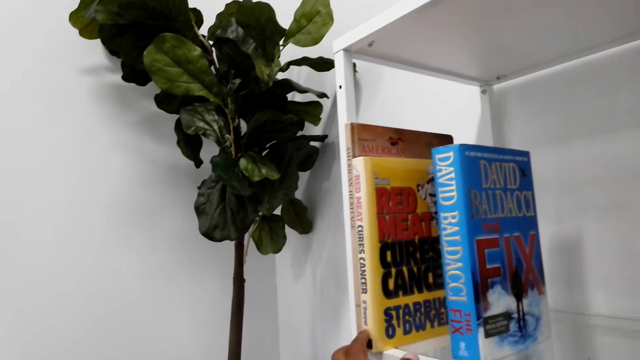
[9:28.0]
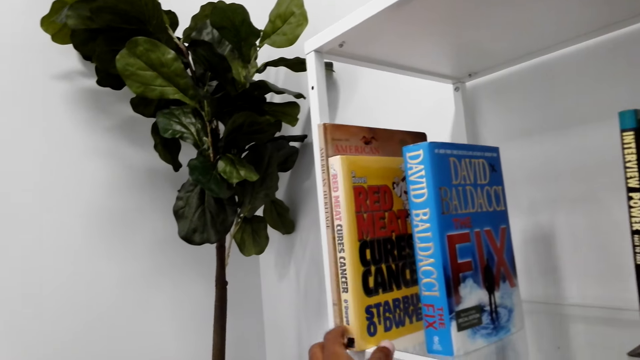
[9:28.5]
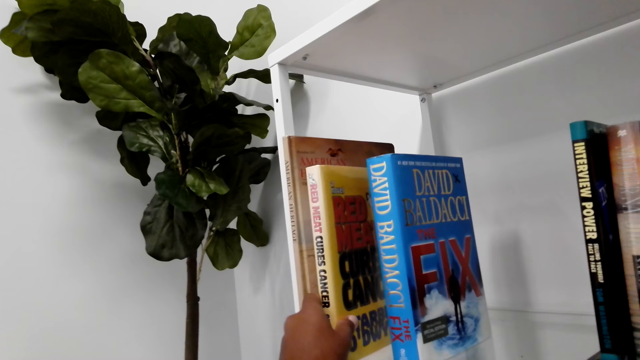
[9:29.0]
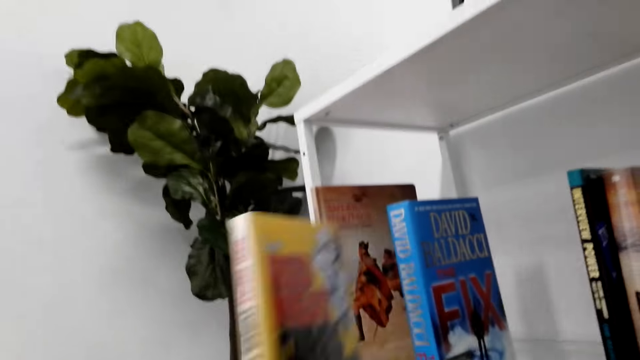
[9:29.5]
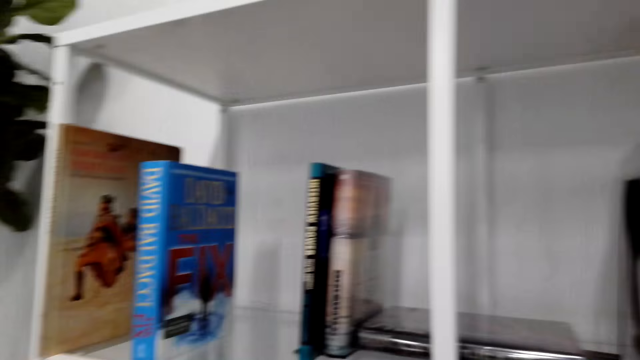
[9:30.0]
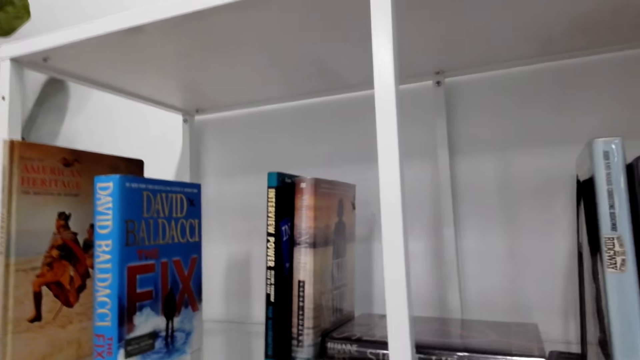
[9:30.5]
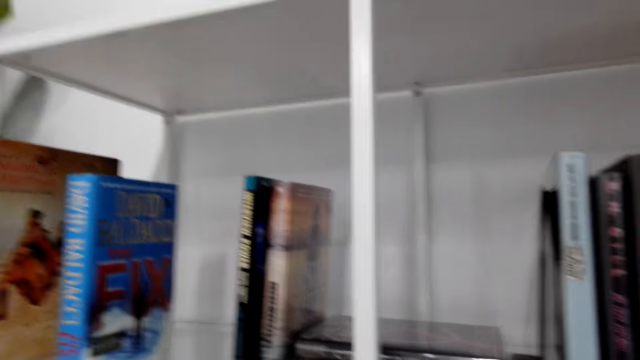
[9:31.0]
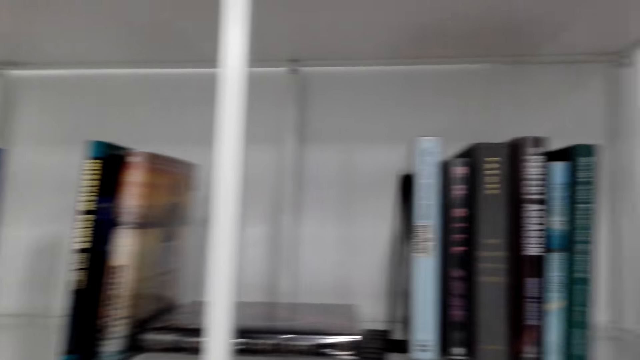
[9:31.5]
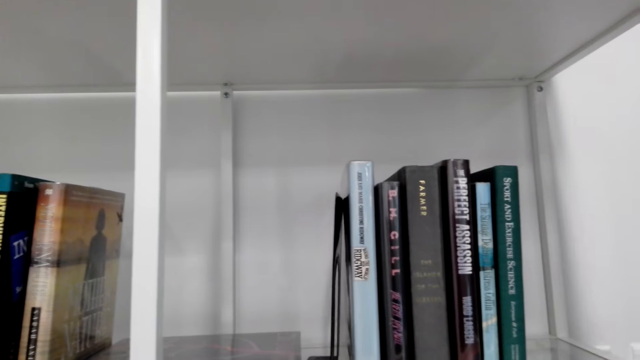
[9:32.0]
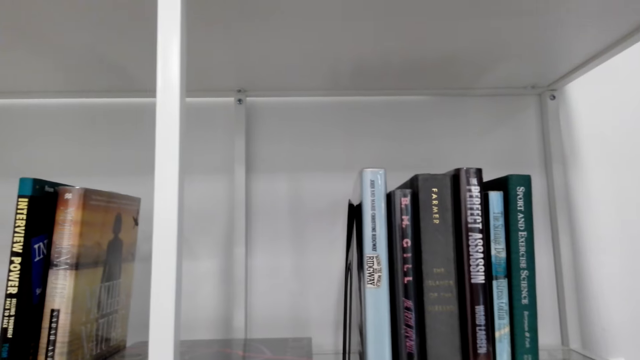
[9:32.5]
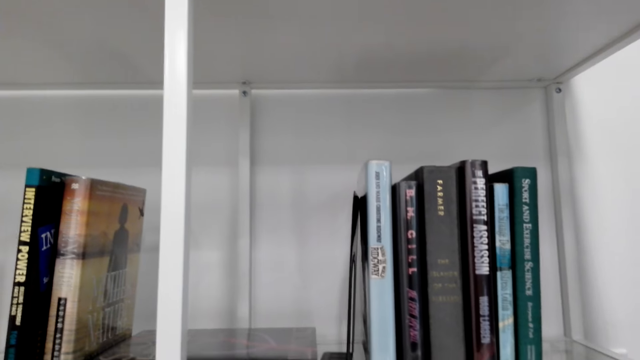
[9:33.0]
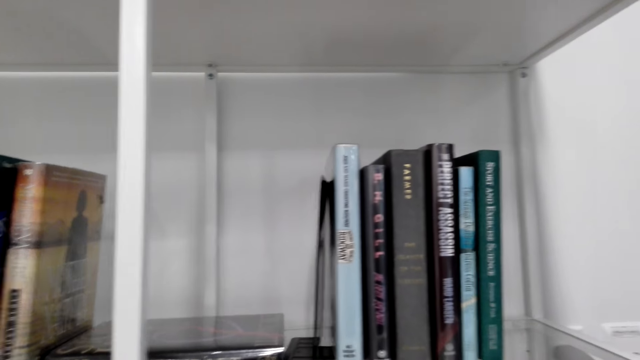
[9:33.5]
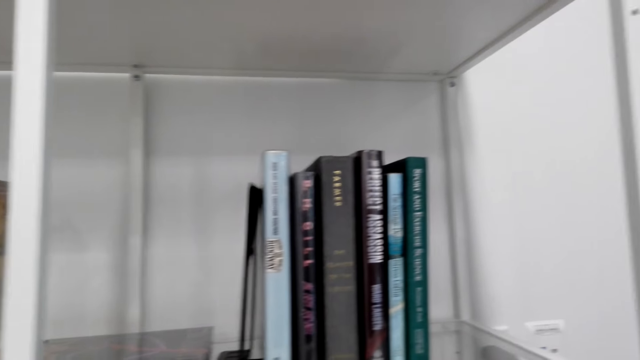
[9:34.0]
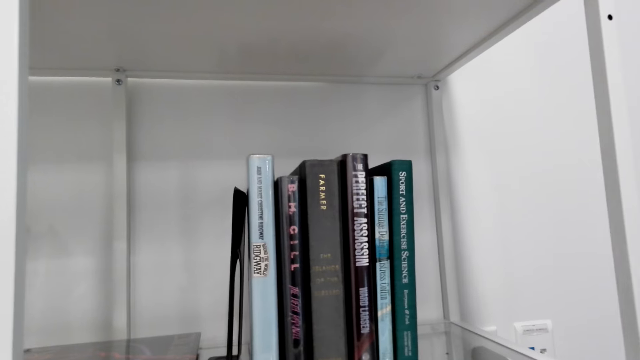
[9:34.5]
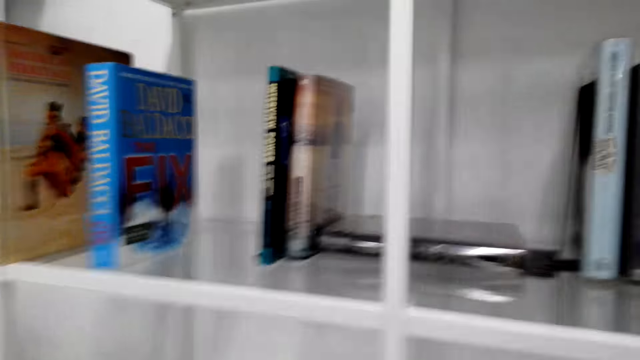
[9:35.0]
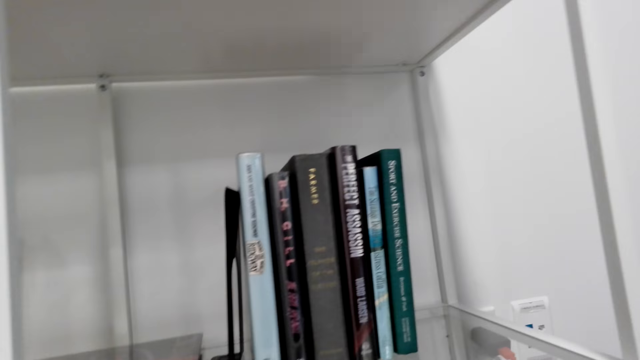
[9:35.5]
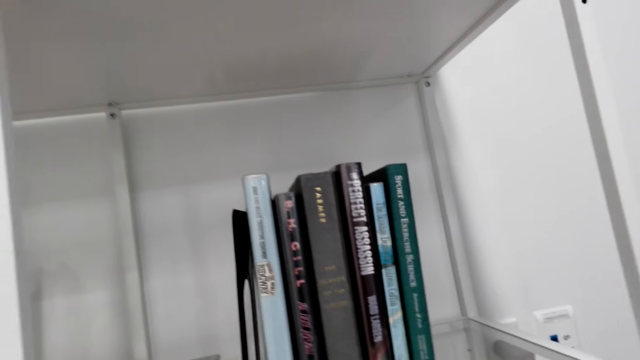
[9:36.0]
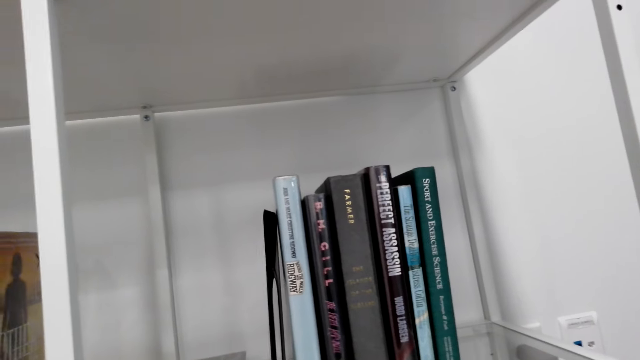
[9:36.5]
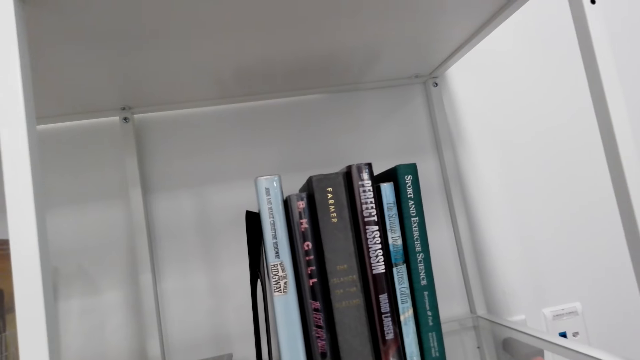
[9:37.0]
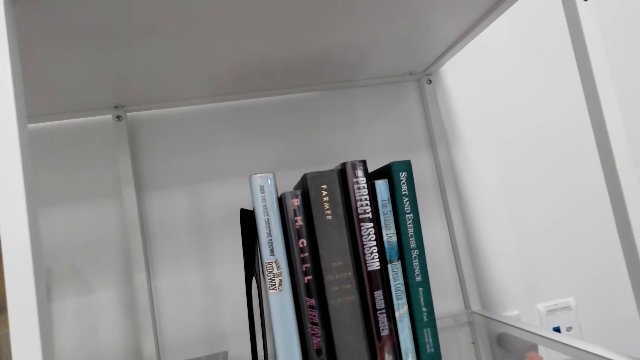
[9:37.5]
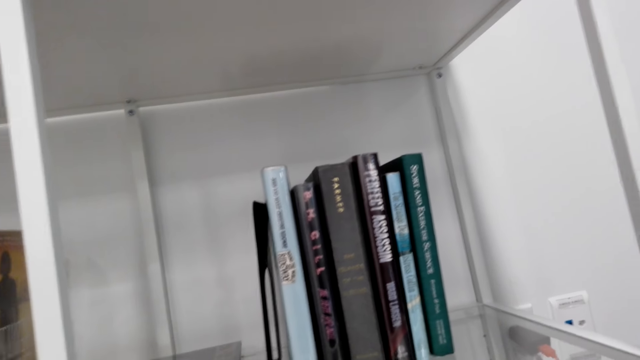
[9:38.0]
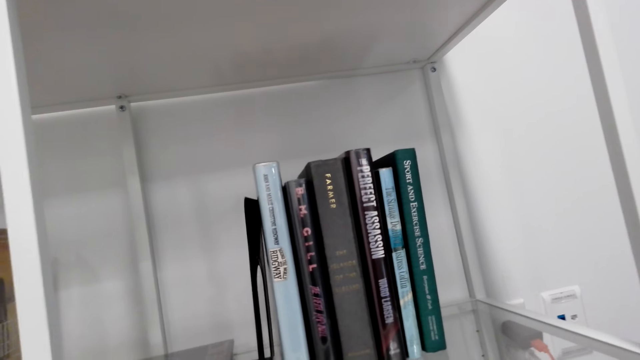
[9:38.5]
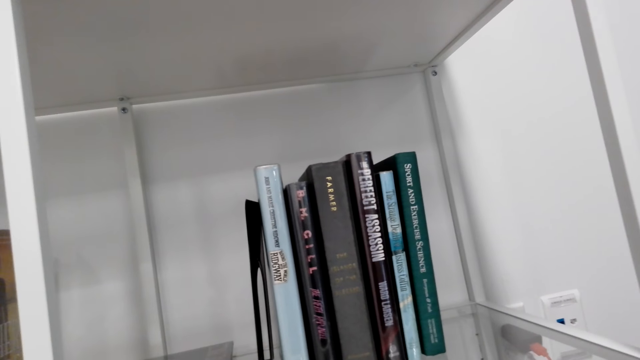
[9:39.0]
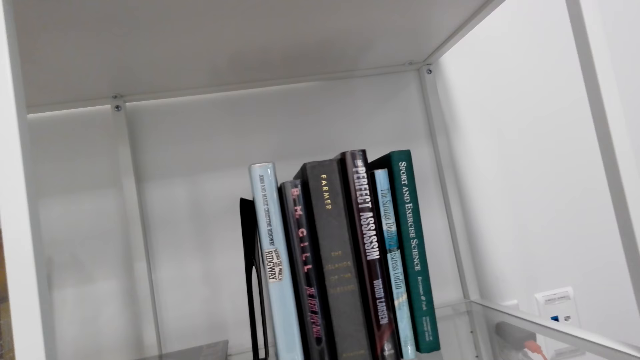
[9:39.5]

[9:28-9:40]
The camera wearer picks up the book from the bookshelf.

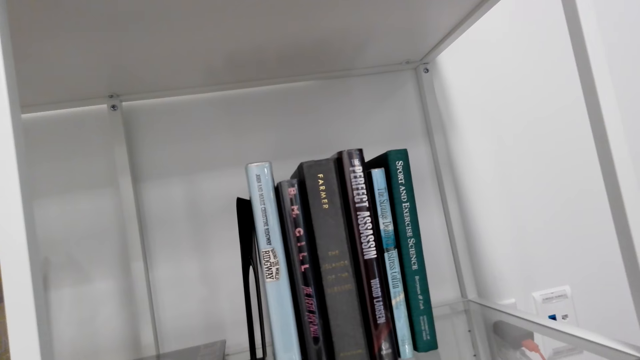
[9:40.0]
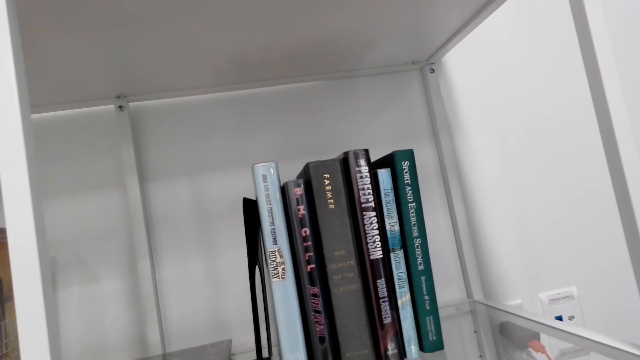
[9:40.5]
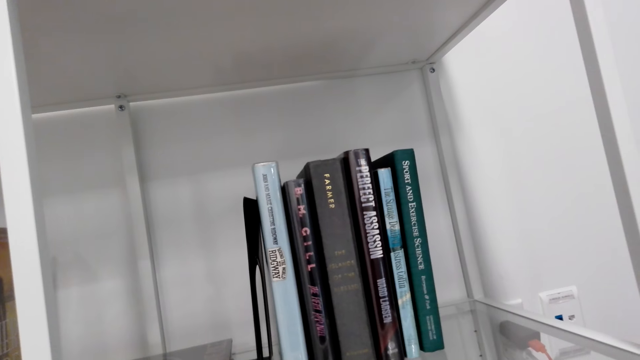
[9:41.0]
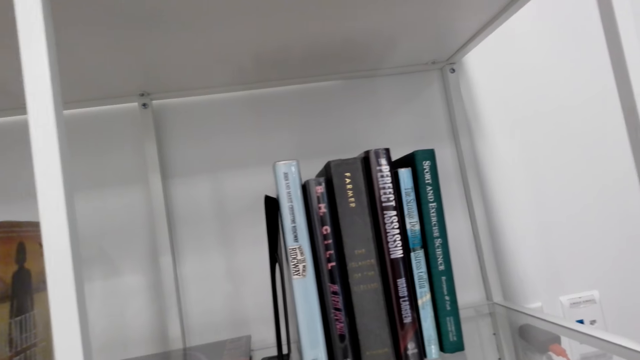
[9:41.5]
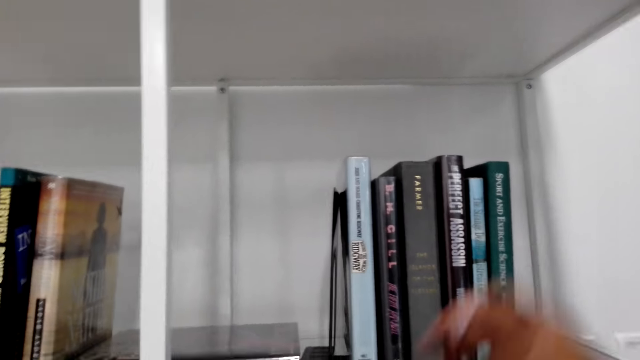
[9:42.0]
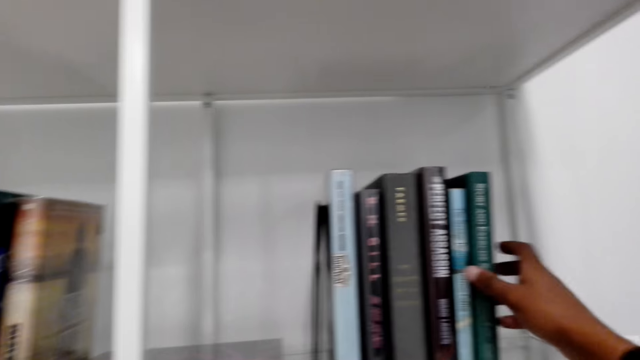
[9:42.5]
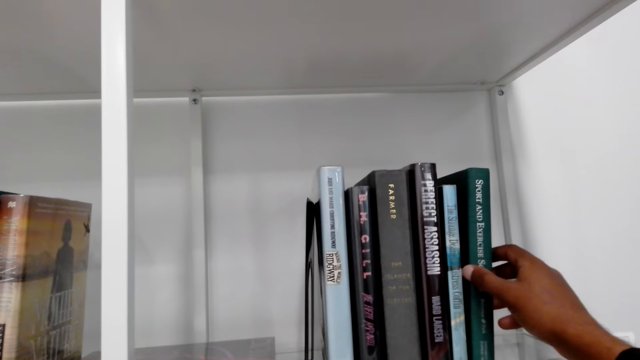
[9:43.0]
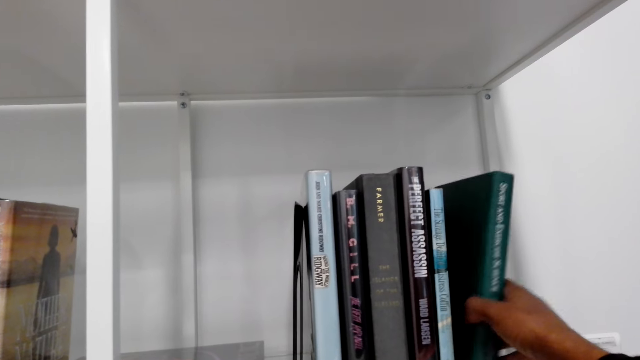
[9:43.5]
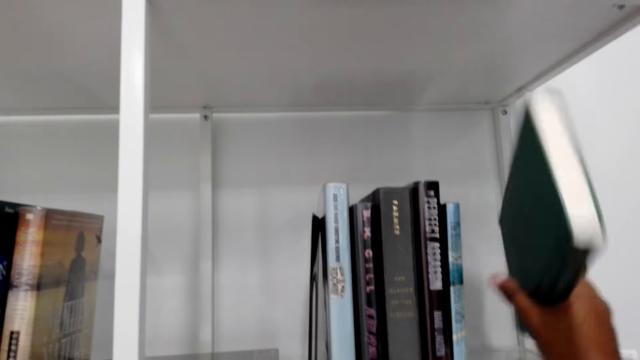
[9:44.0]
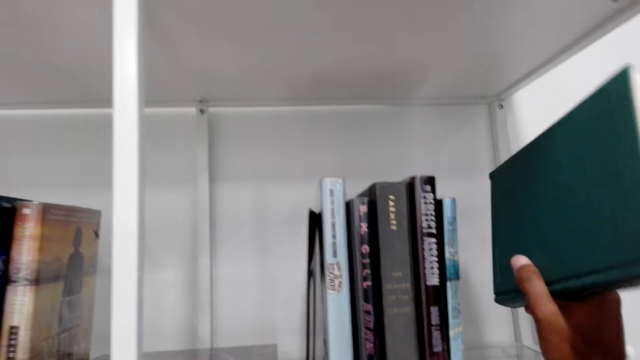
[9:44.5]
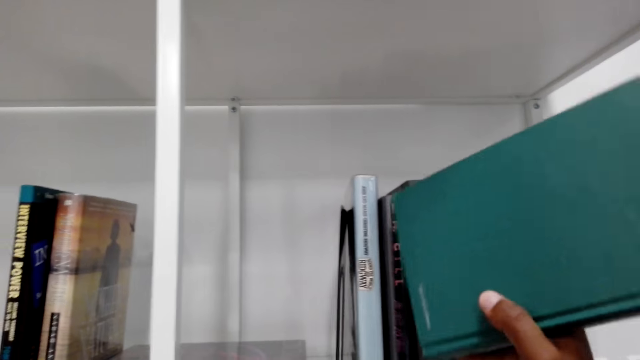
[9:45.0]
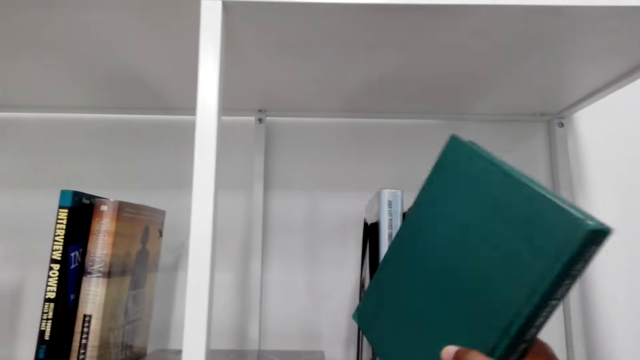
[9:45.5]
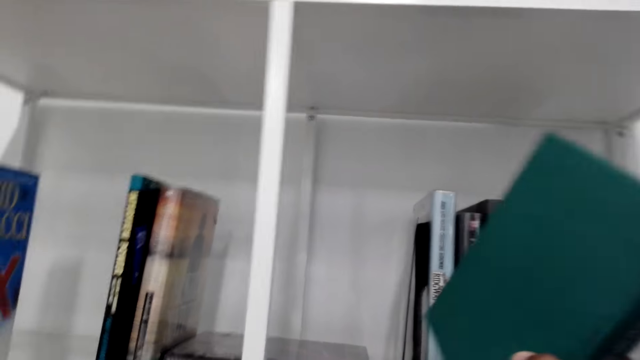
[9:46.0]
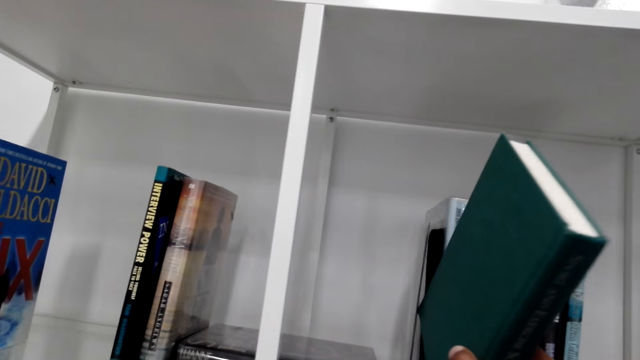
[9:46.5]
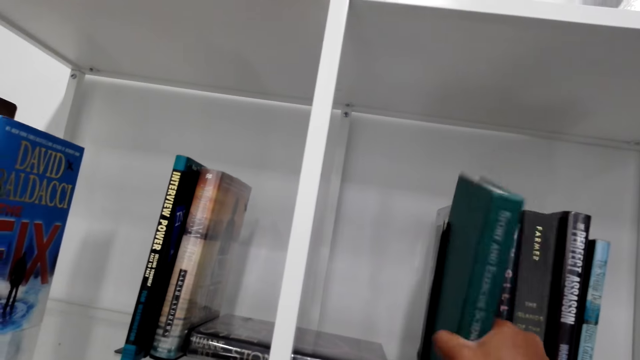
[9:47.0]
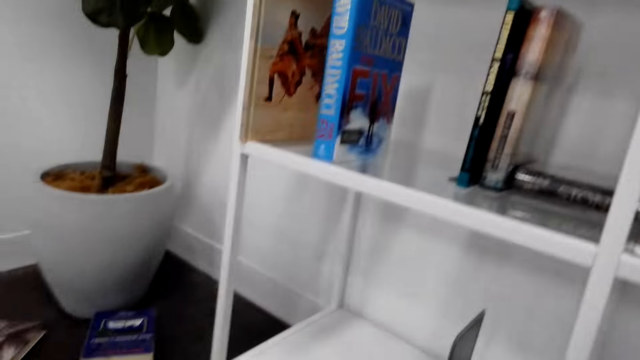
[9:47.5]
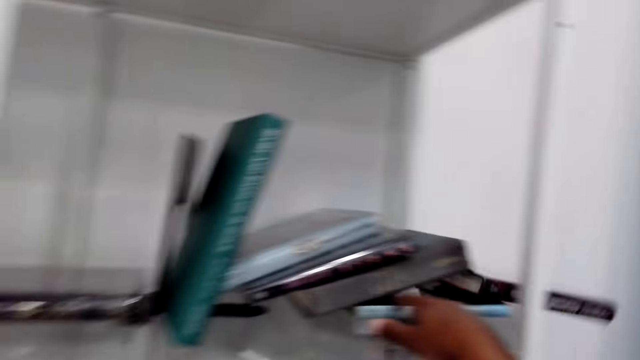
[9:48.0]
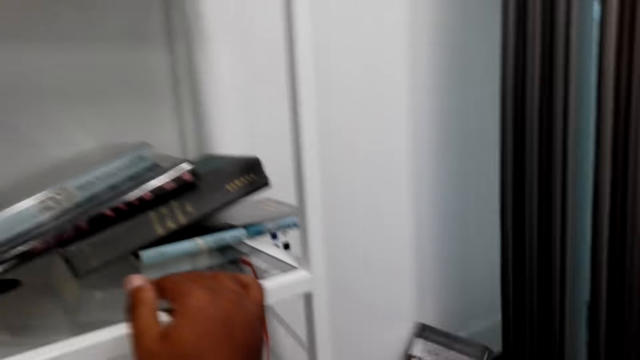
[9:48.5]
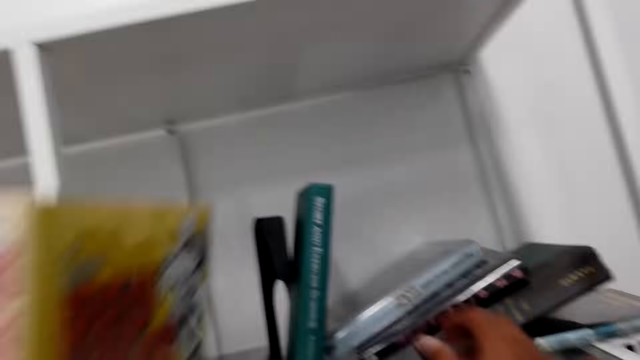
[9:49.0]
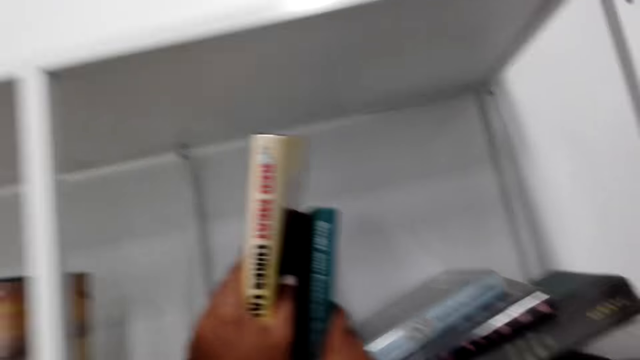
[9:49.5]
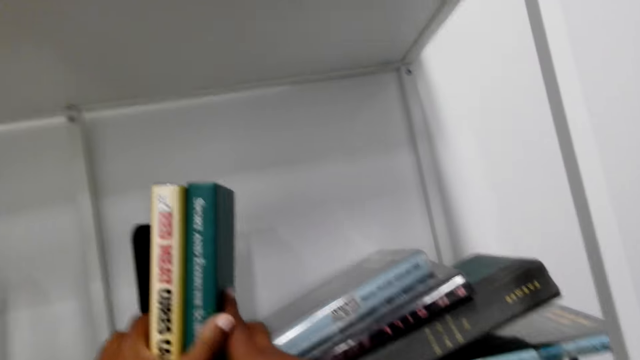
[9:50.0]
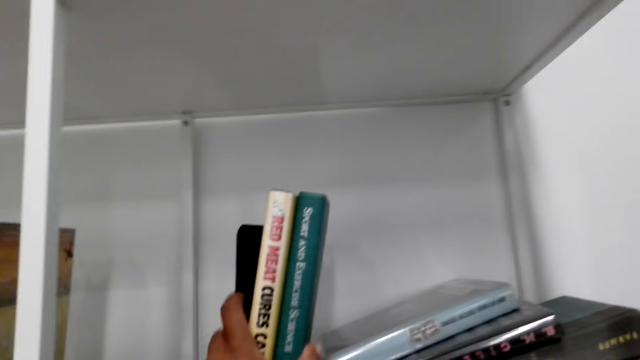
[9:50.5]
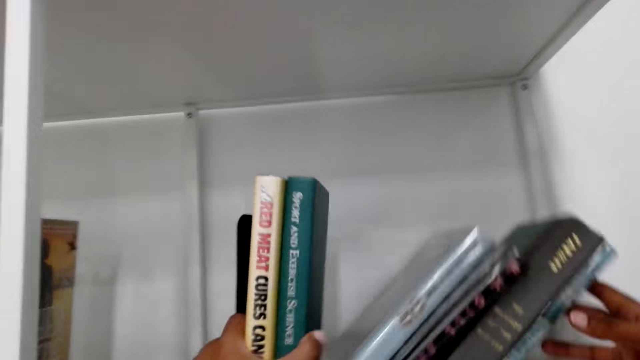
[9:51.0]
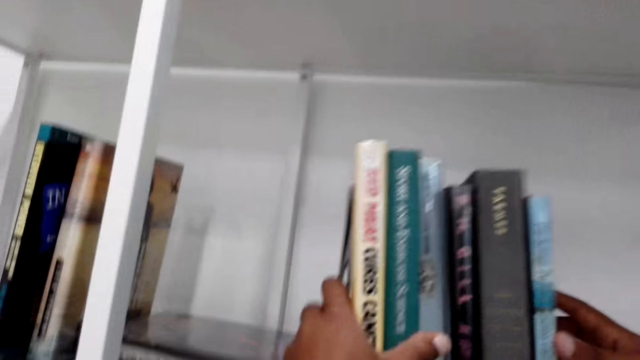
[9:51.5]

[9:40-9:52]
The camera wearer arranges the book on the bookshelf. They remove the book from one side to another. They arrange the book on the bookshelf again. They stand the fallen book on the shelf.
